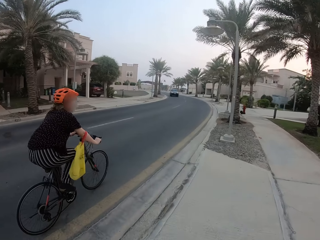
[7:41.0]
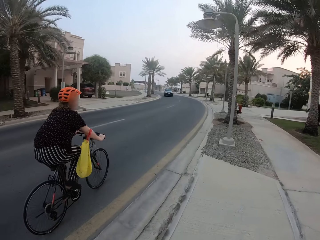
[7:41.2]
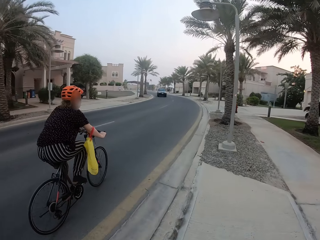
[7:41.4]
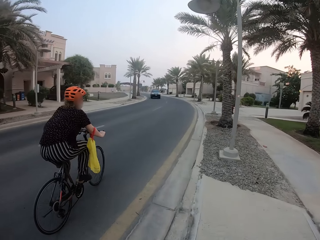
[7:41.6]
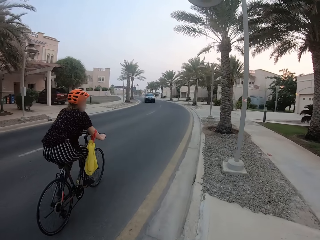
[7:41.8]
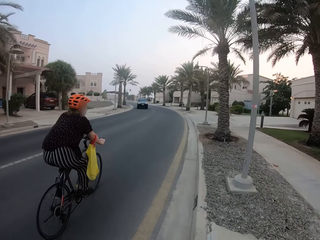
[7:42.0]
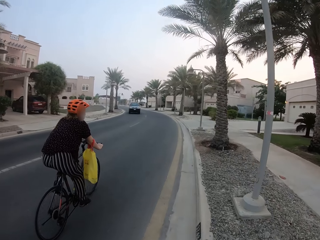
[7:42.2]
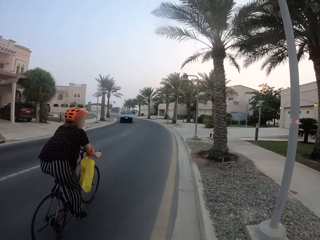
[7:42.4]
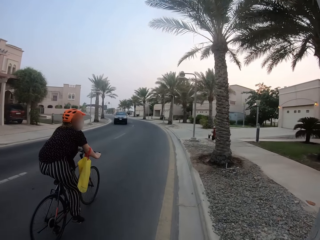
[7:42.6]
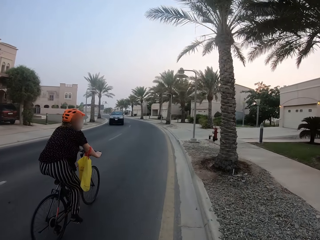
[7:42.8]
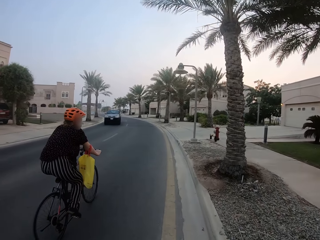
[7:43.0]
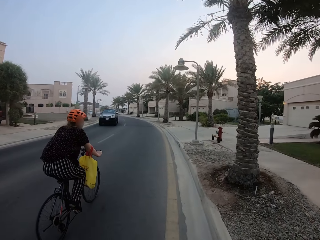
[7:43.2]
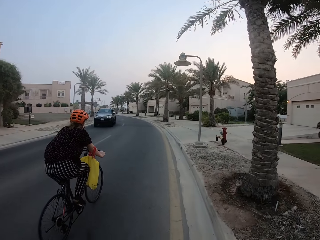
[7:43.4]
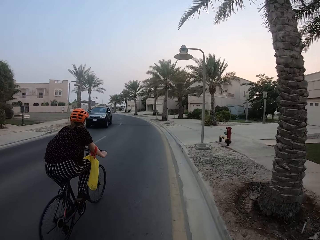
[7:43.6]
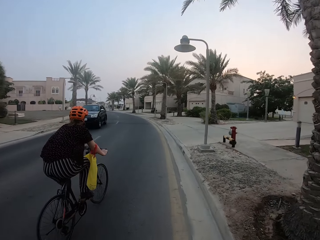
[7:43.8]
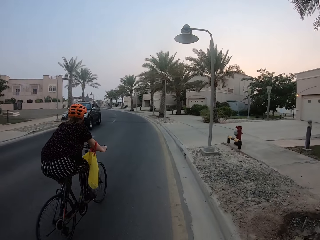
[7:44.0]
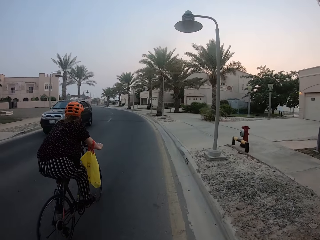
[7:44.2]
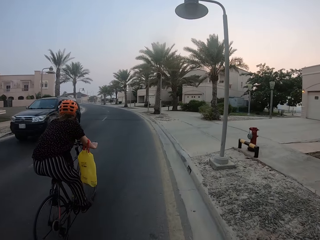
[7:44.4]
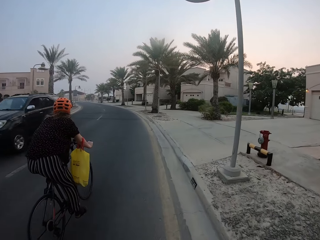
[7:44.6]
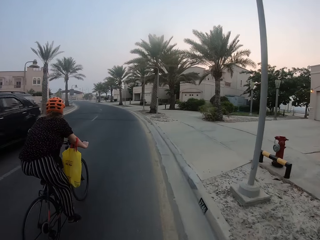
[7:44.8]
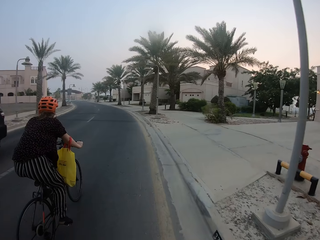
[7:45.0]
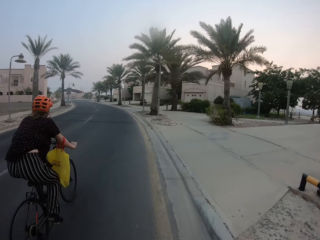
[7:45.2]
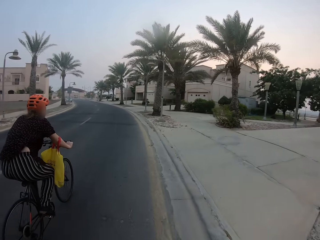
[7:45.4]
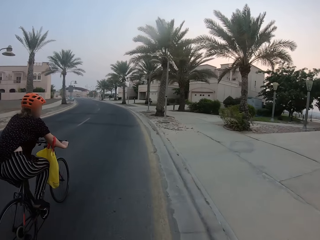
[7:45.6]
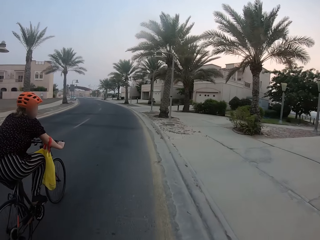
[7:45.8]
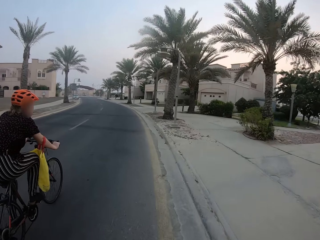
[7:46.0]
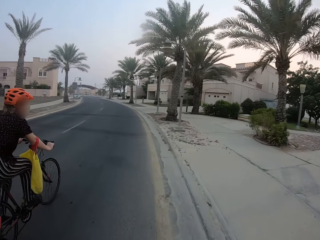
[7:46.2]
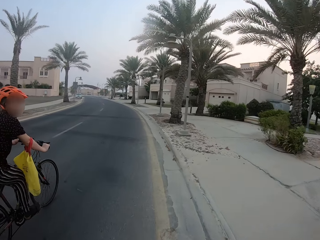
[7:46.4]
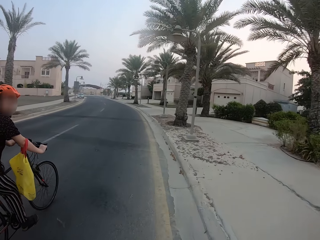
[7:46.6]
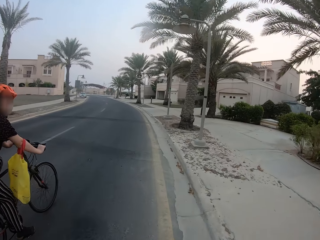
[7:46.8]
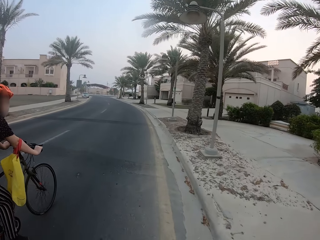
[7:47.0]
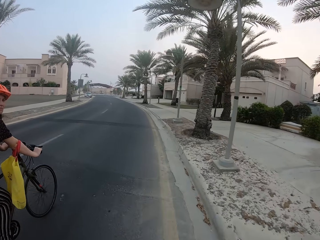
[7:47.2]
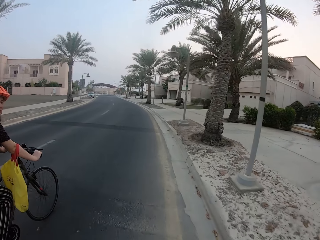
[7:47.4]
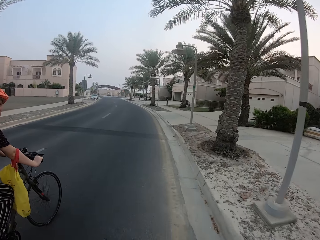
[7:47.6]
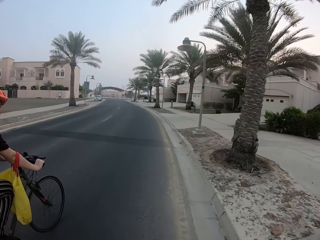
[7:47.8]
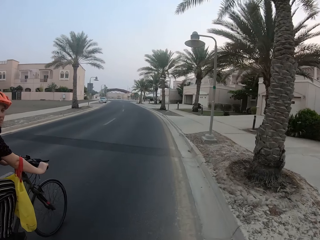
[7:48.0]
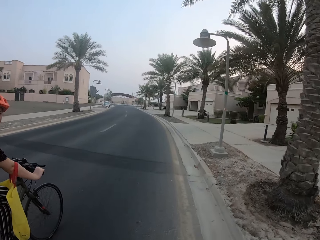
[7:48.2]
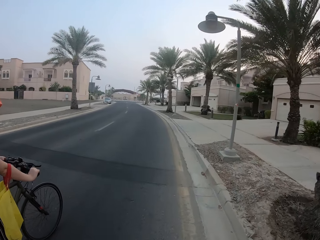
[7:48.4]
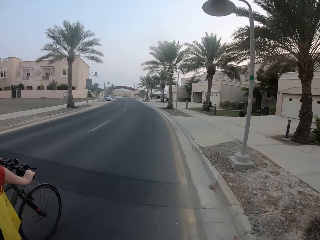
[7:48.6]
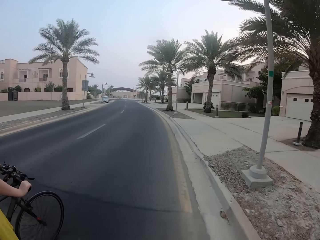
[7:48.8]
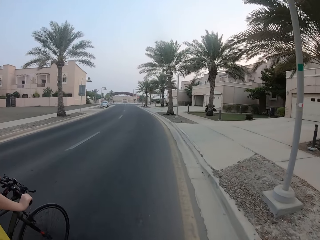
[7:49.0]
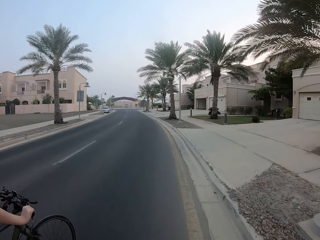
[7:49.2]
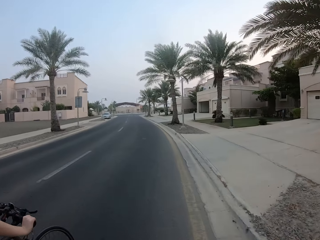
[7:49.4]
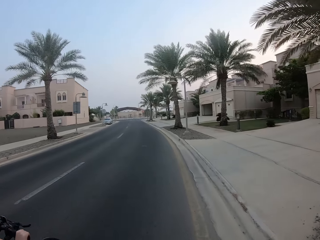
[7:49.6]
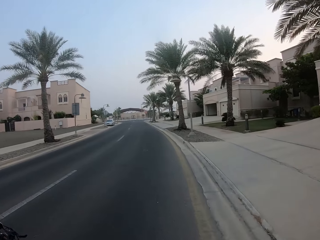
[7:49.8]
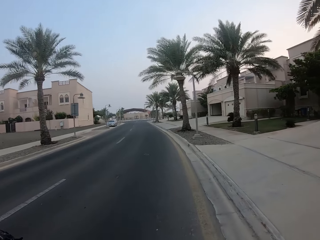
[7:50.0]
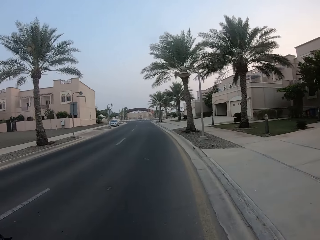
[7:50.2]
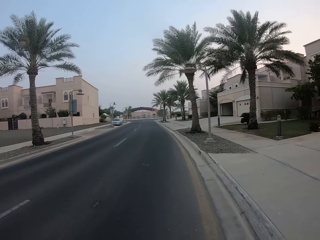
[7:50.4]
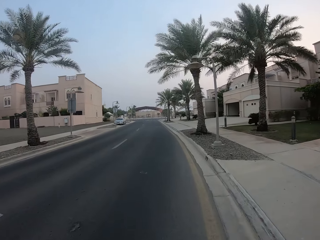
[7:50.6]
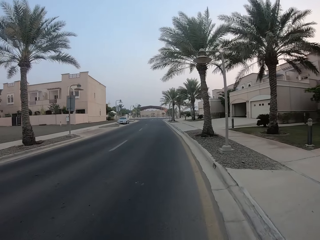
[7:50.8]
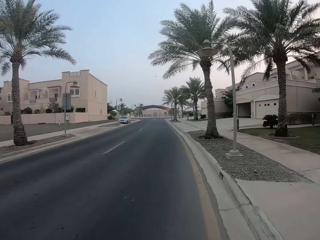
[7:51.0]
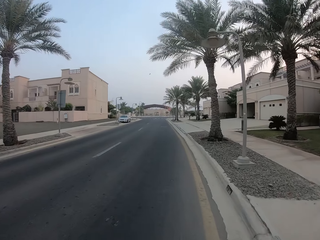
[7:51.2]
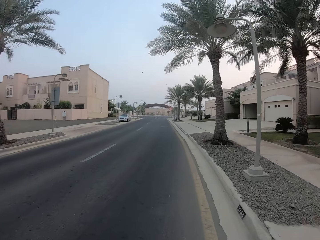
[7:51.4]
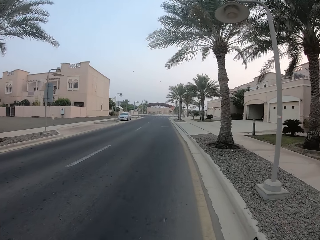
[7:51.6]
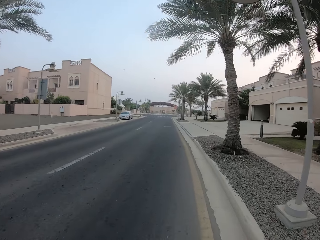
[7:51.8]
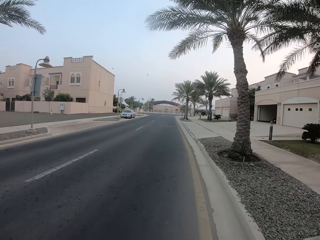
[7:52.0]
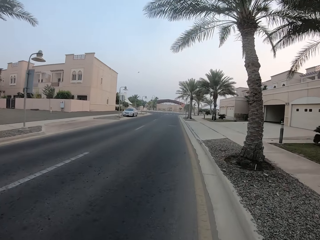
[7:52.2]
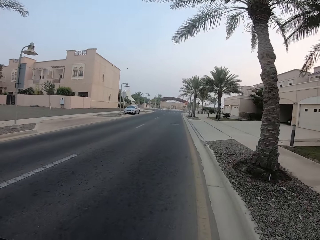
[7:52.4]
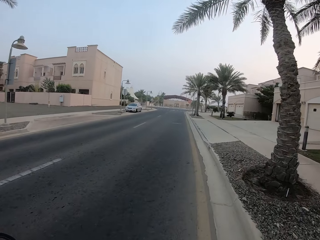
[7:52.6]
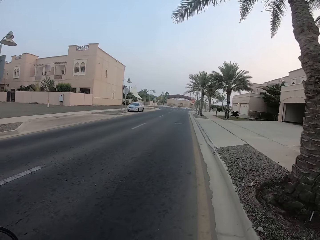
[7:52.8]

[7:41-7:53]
The camera wearer cycles on the road.

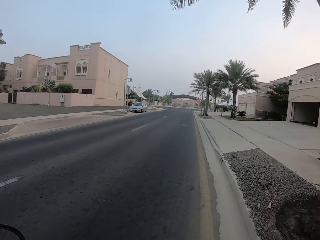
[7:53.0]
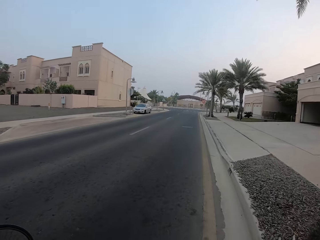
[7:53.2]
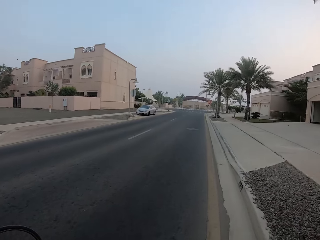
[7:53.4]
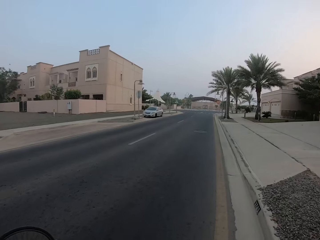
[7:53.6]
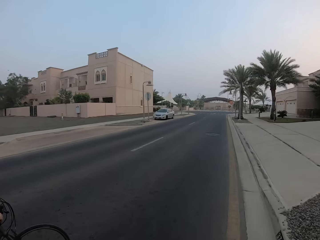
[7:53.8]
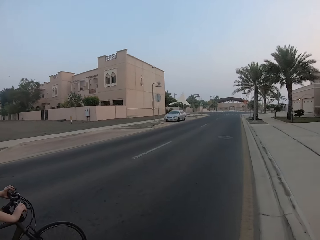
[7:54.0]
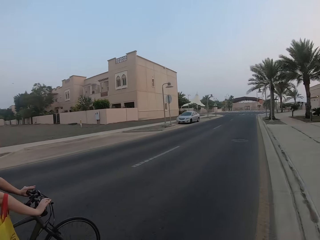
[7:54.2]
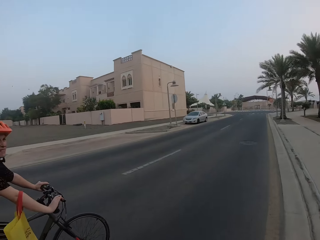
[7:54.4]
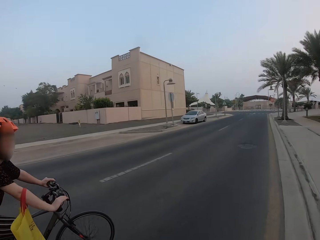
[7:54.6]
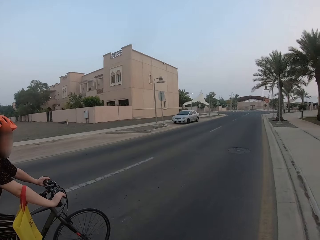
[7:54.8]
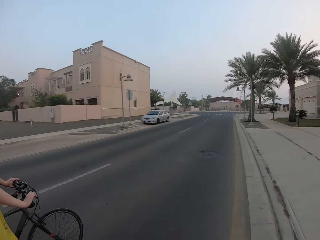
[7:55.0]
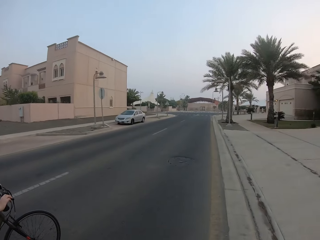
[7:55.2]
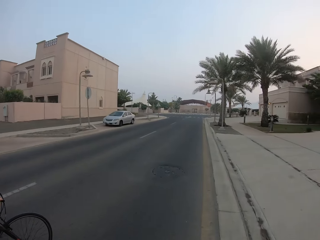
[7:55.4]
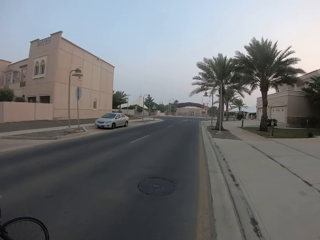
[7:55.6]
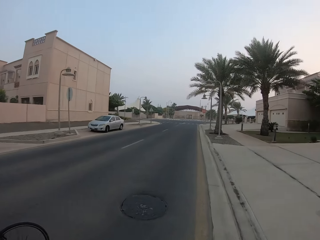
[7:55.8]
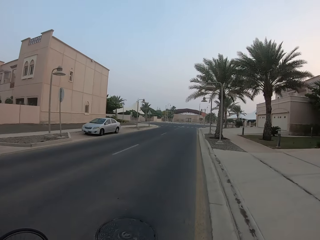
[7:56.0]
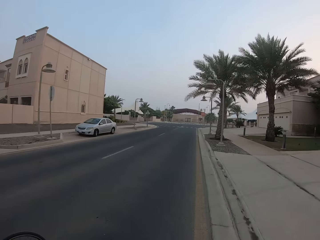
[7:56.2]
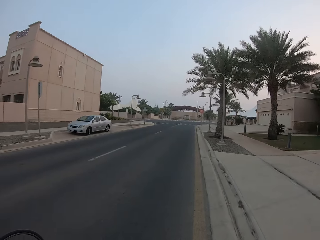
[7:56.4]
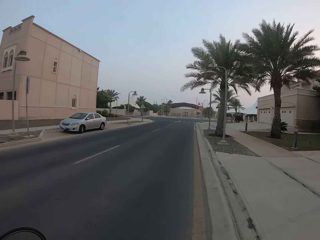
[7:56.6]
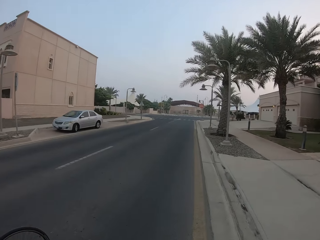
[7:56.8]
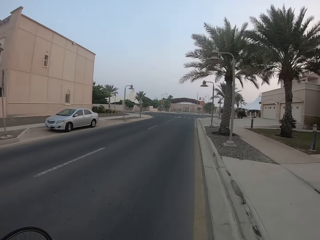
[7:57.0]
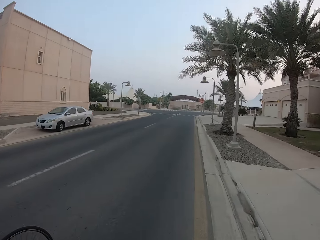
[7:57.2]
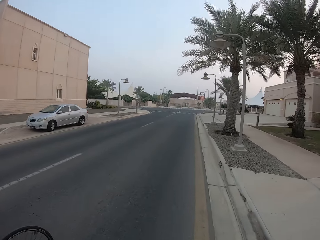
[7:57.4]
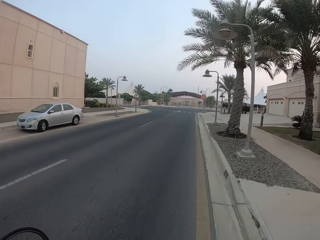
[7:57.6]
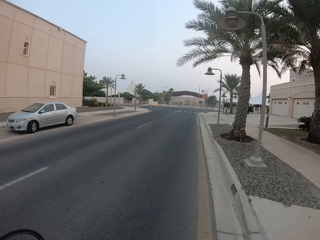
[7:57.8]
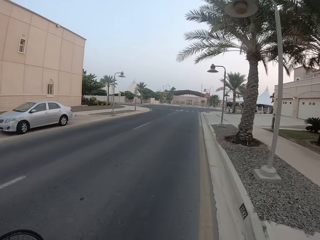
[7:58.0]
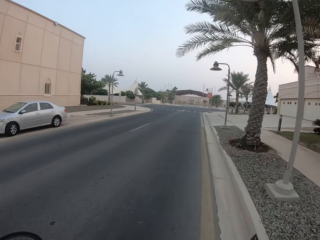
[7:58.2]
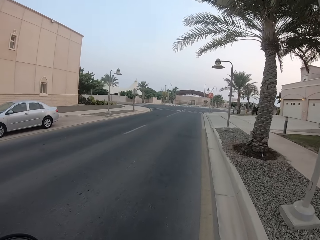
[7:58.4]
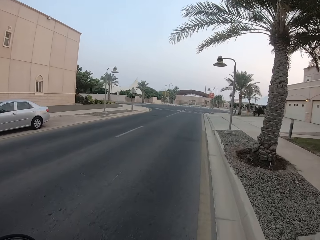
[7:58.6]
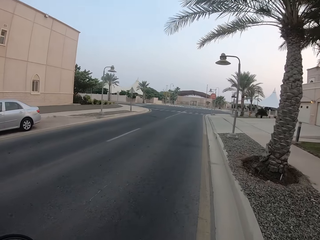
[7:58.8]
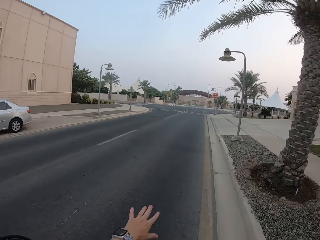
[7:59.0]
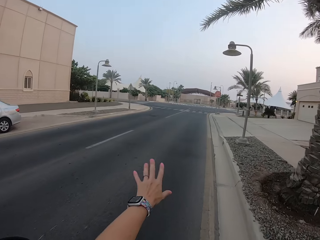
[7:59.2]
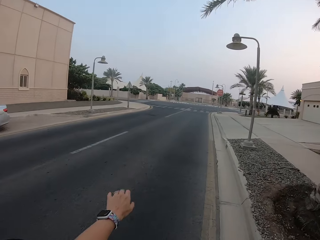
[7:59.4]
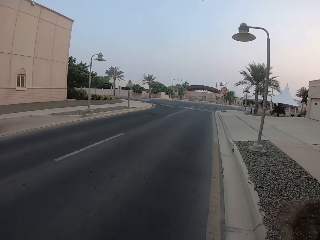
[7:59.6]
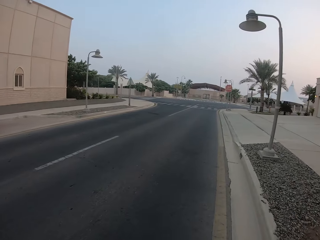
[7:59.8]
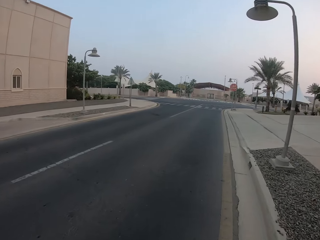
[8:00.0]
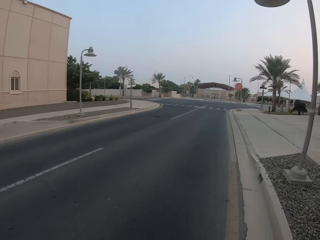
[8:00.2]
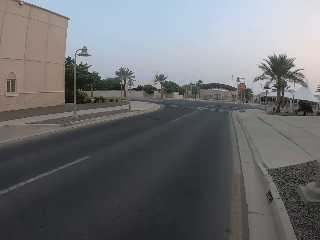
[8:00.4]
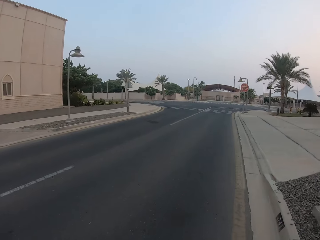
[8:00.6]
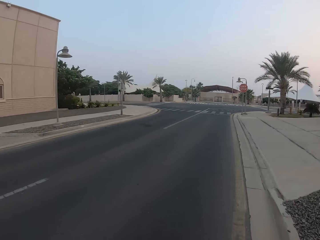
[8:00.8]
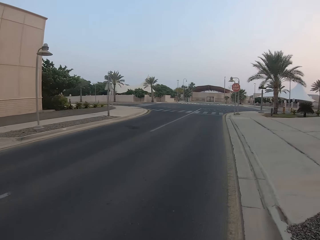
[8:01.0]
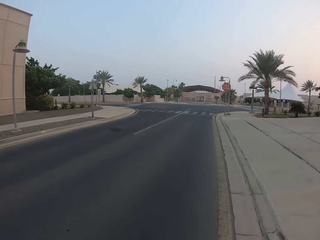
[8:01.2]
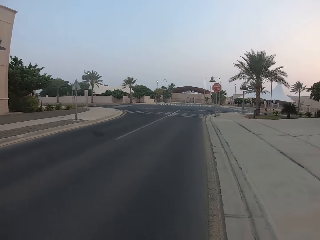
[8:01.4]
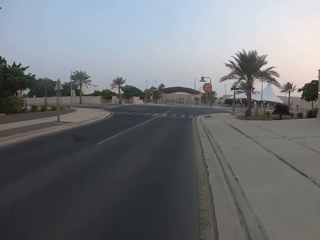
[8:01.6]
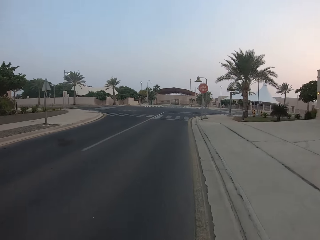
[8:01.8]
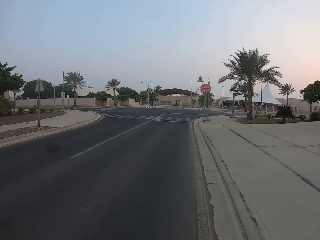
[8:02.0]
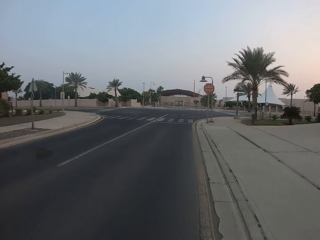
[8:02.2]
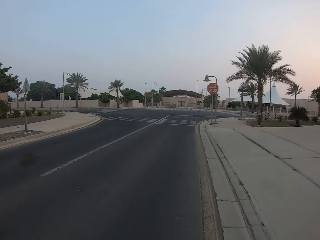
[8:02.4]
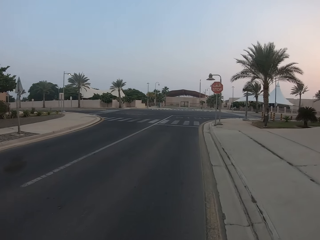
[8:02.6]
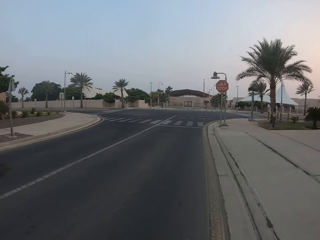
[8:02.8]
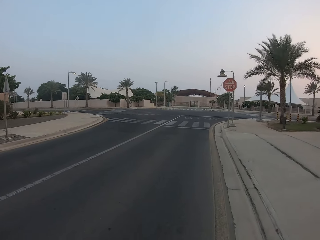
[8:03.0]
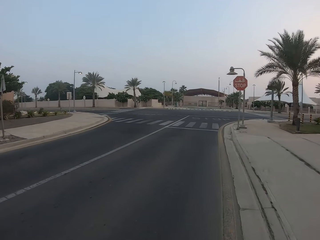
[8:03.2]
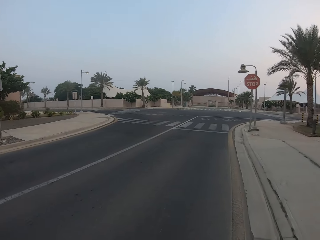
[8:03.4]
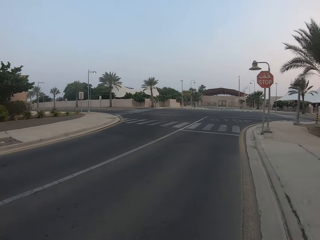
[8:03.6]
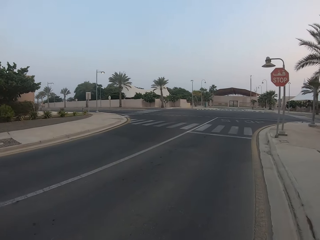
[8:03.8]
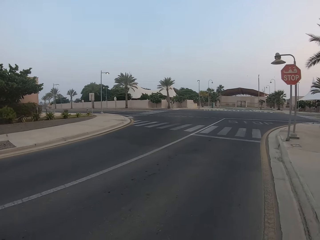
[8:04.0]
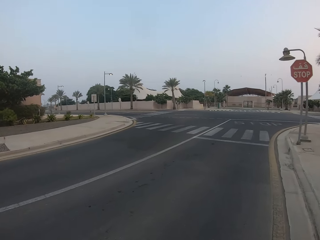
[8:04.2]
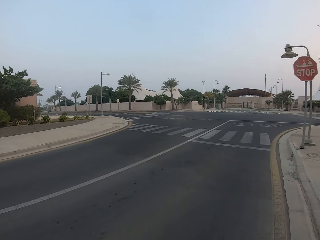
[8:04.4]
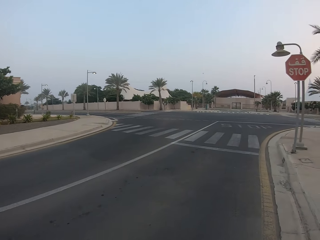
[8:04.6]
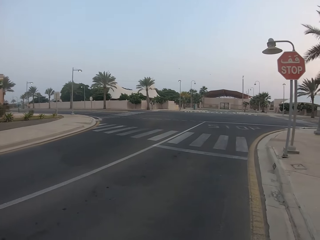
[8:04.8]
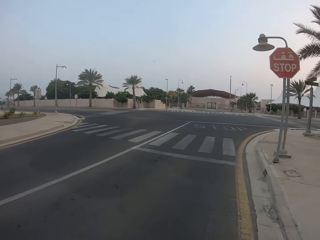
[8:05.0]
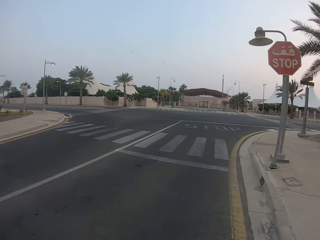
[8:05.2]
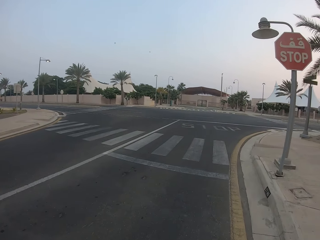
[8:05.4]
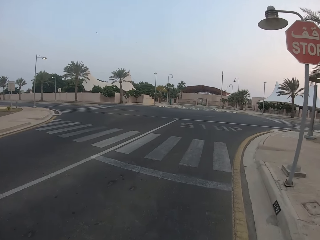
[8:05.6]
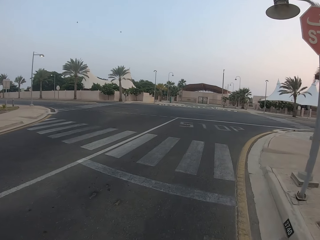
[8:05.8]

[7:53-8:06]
The camera wearer moves hands. They cycle on the road.
